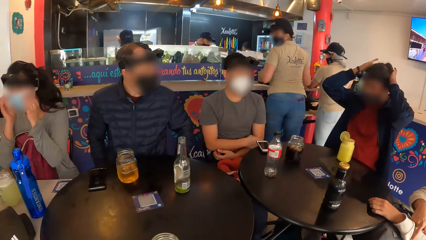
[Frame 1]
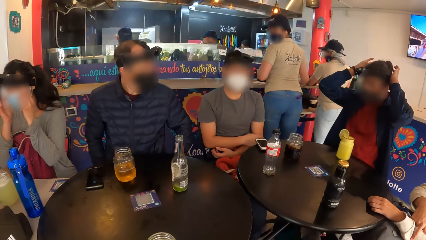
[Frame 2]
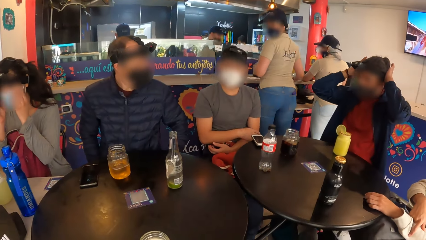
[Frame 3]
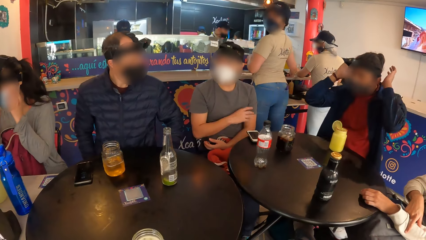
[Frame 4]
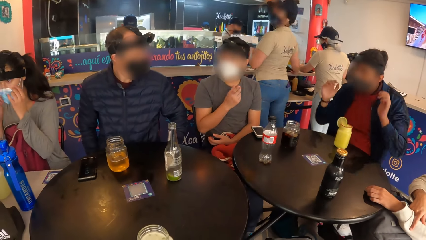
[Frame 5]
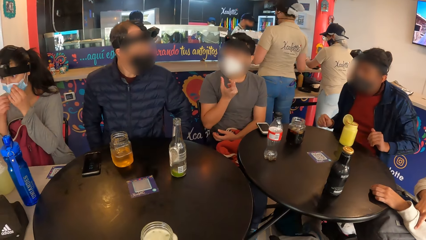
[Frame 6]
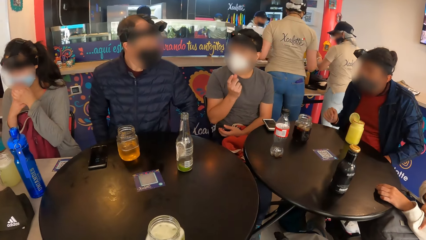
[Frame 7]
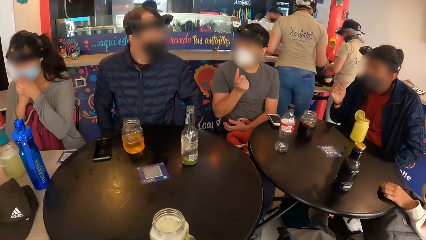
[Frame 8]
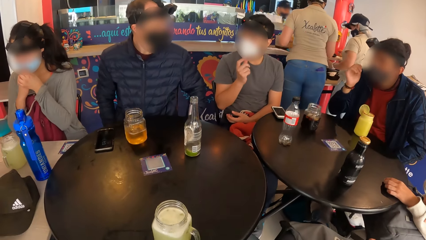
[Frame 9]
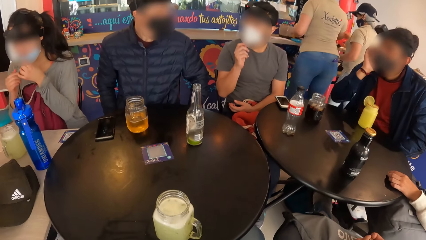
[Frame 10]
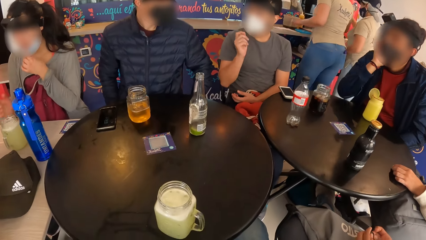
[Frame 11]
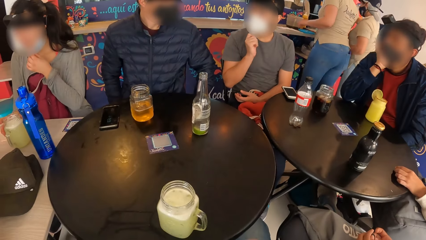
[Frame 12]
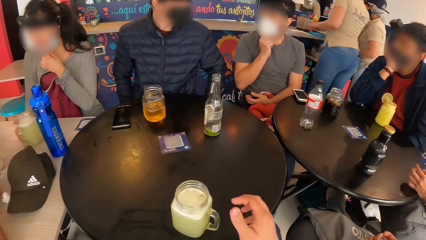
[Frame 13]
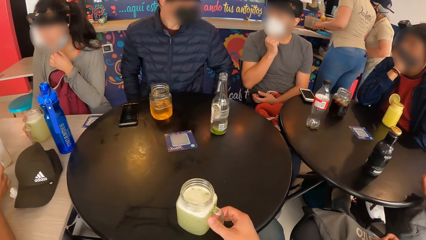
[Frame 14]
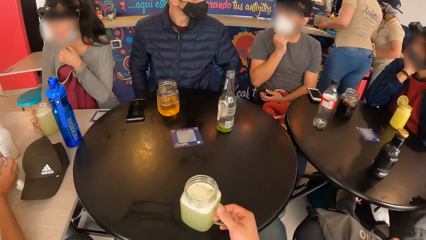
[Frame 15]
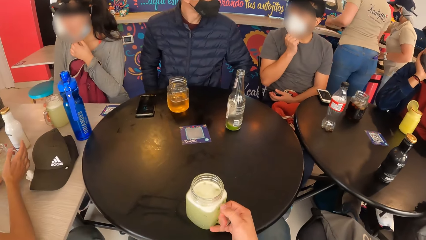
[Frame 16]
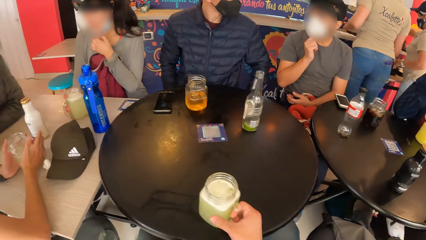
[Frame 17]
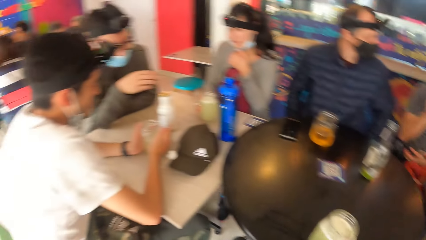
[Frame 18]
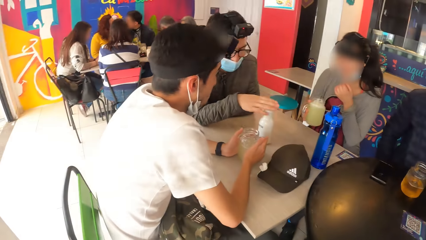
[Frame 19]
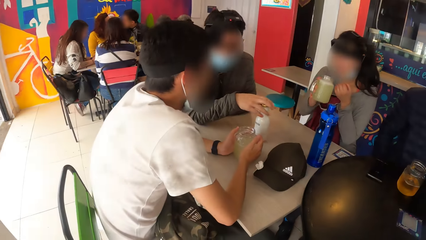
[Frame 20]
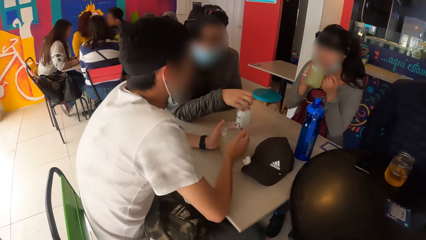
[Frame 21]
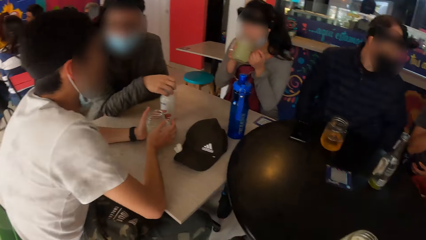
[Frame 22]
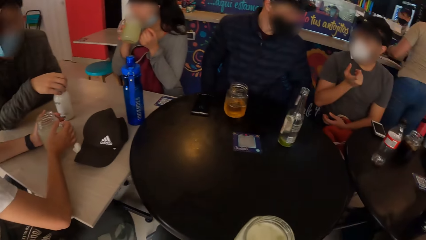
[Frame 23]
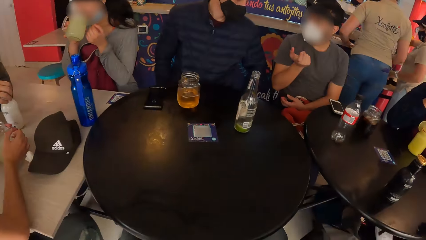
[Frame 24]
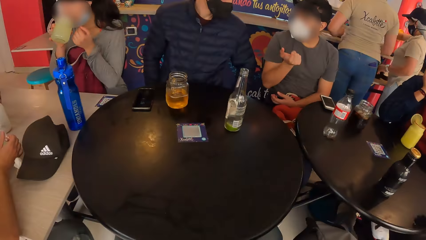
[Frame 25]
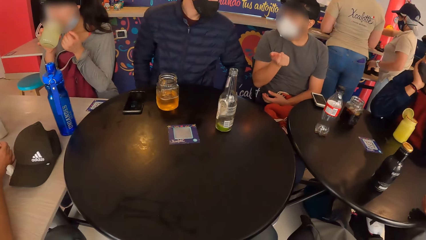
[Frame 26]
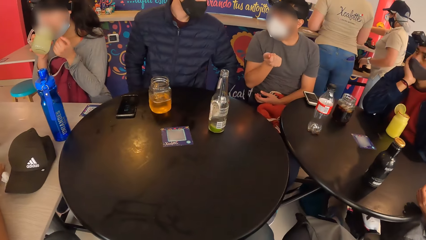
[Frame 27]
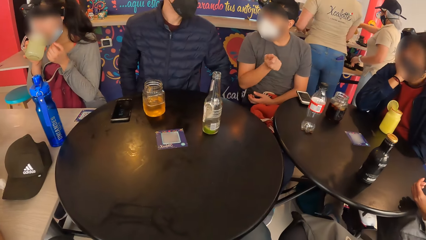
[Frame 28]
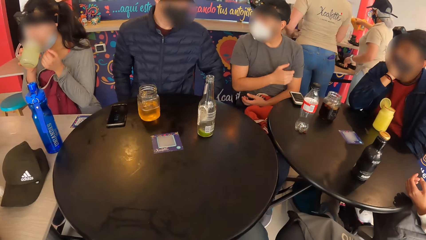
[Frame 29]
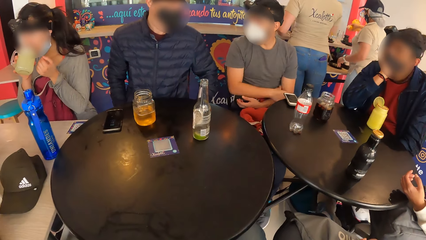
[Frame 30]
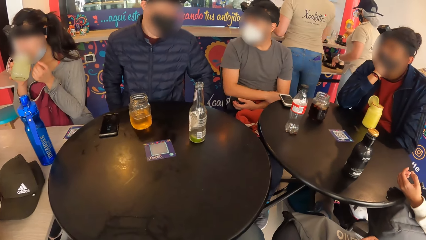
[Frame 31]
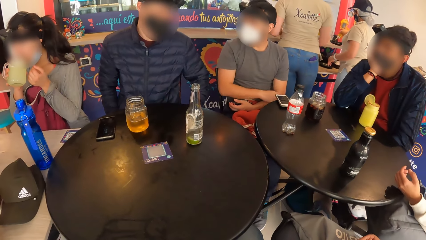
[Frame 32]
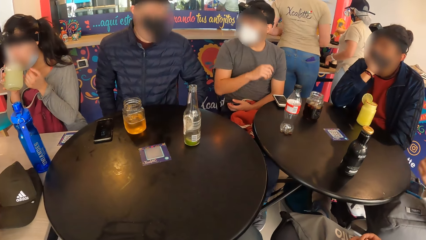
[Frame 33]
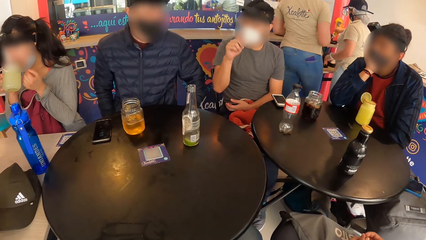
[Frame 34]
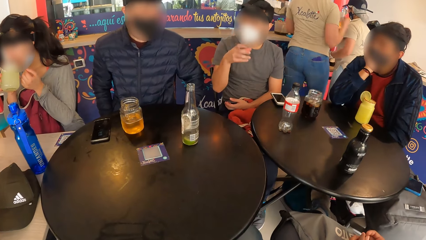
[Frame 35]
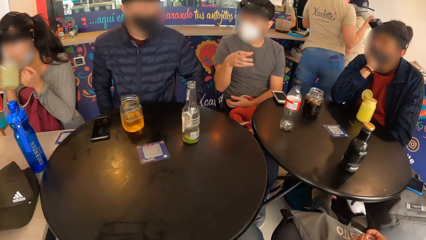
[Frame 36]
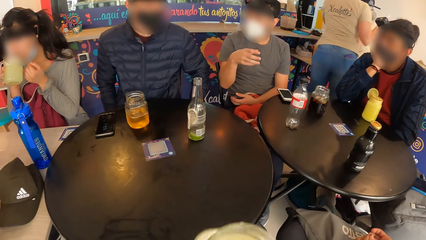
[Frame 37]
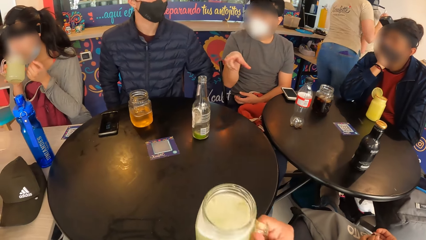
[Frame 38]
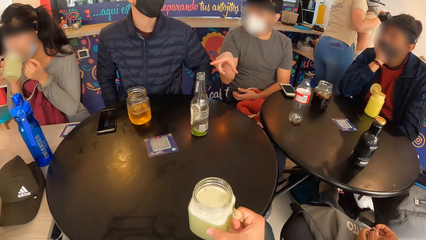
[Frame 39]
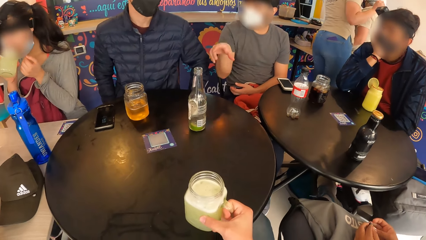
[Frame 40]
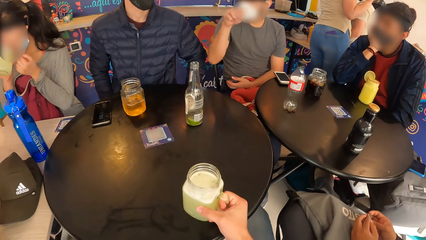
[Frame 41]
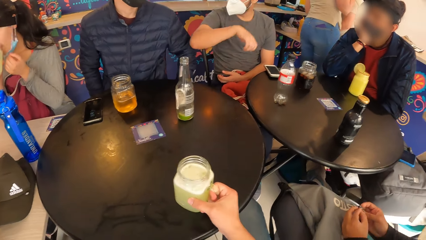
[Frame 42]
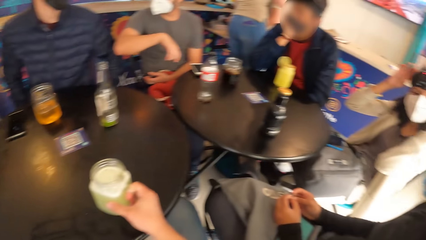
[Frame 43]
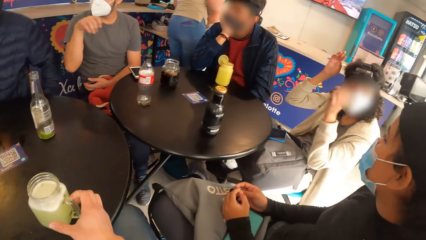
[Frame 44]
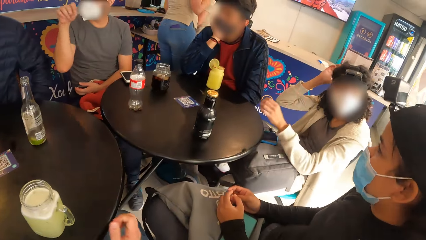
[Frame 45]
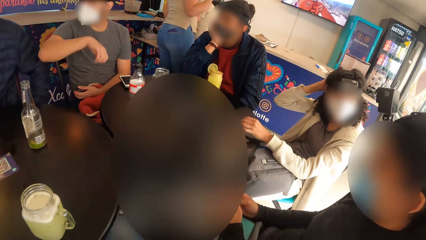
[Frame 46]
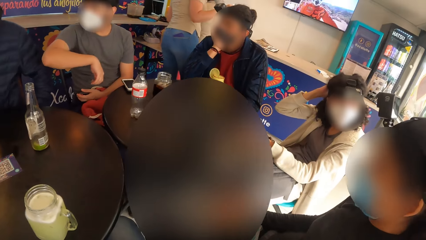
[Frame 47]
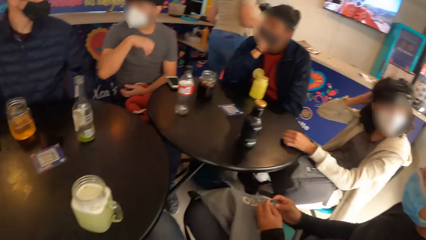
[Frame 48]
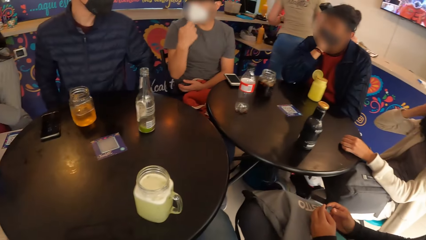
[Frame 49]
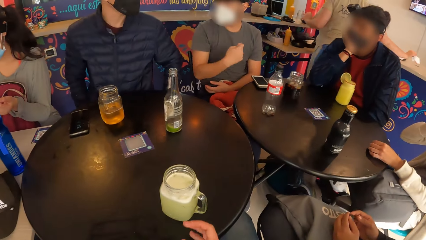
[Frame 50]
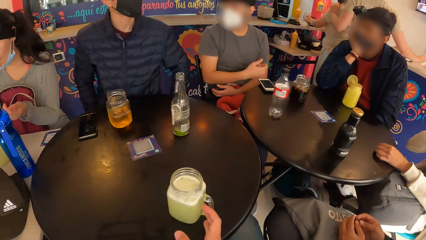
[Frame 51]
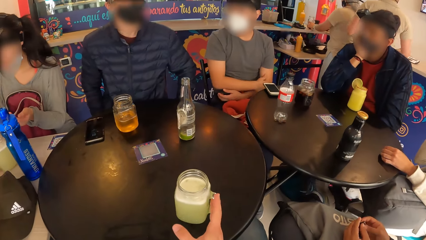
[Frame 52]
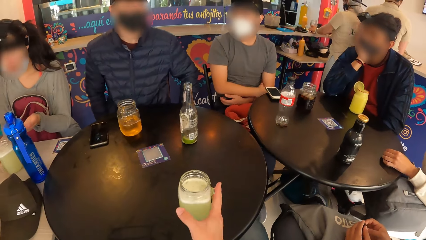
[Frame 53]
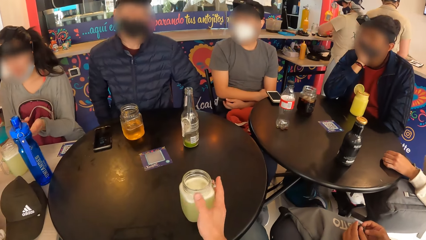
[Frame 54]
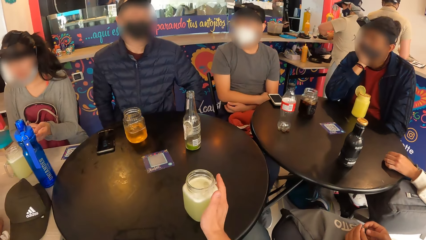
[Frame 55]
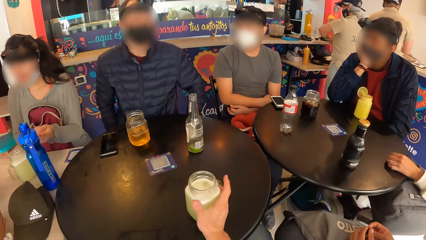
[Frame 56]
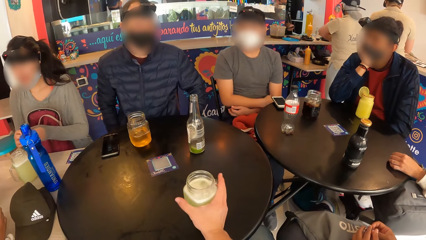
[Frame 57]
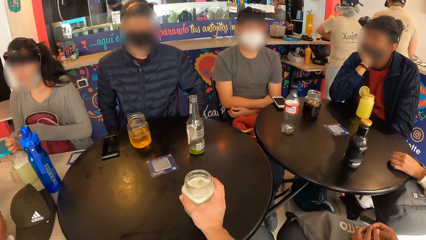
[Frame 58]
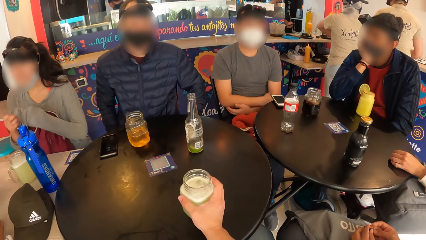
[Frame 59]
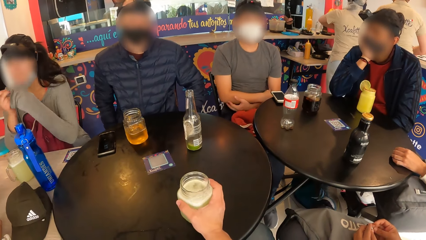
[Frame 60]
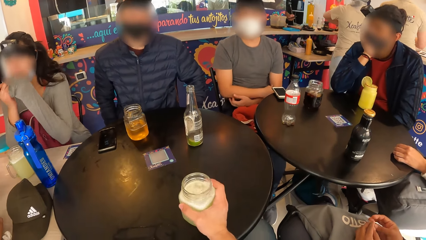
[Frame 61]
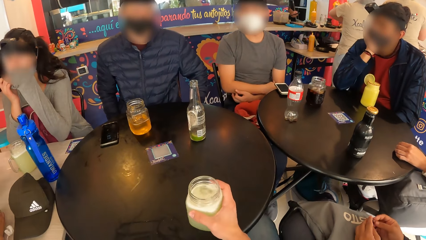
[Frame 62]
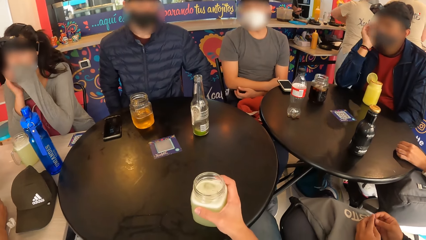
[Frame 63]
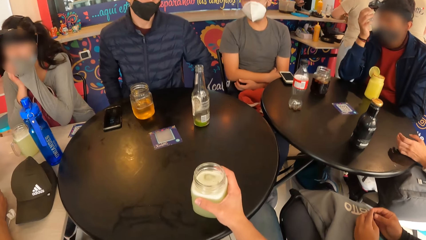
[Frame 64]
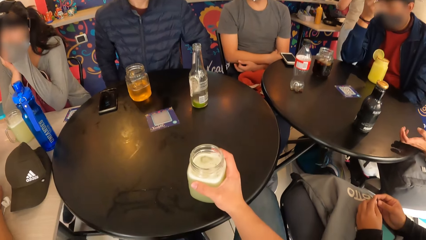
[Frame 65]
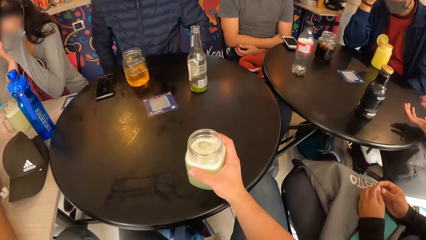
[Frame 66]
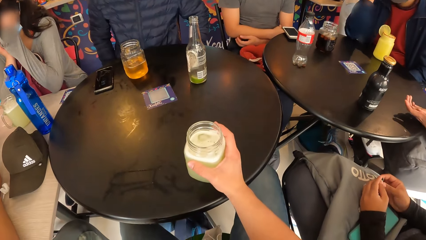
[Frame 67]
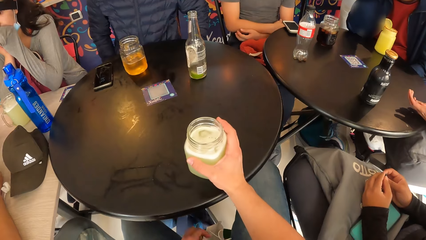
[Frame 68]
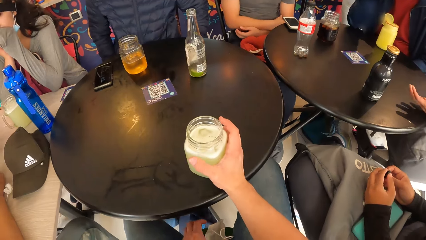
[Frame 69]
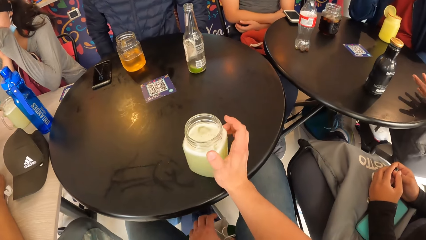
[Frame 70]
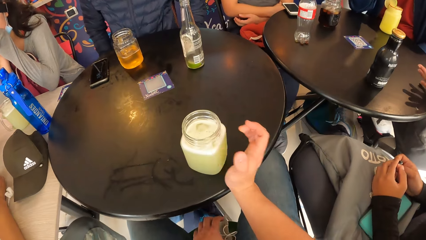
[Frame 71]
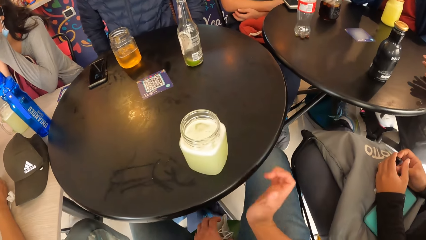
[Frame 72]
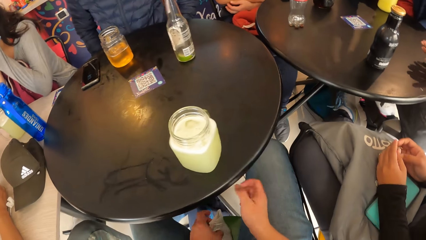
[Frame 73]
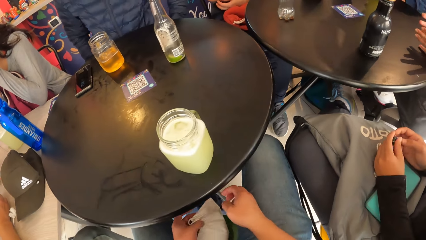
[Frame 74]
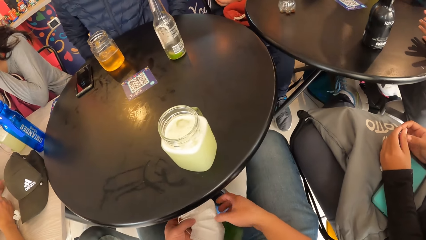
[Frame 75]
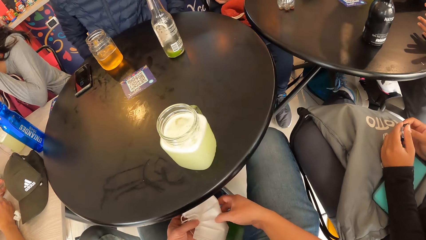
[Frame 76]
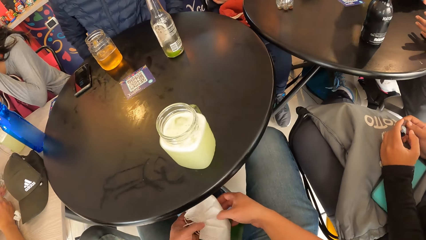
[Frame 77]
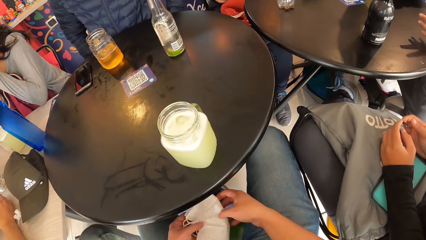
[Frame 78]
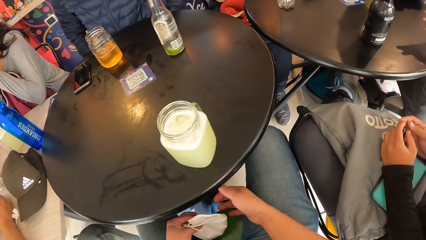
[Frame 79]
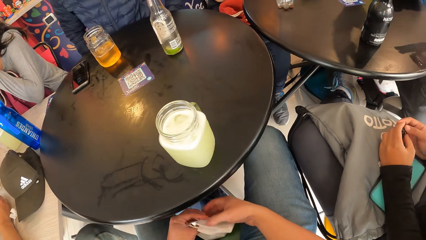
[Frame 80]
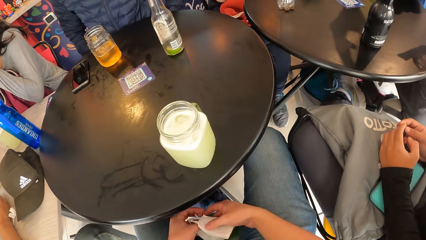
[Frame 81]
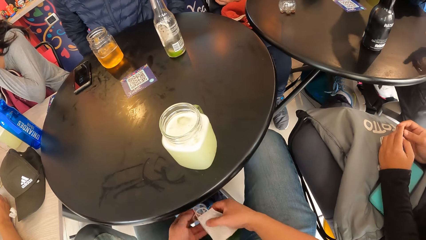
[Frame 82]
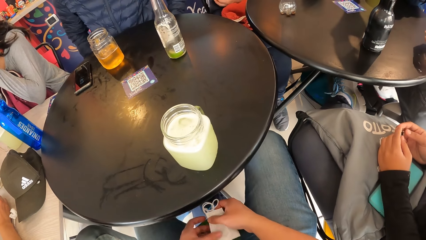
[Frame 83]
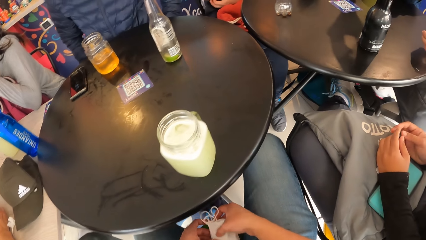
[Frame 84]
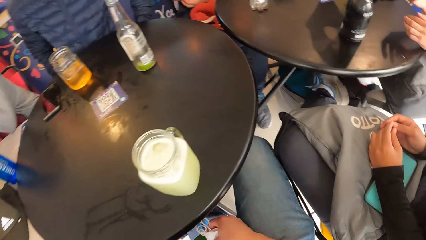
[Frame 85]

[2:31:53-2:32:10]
The camera wearer picks the glass of juice from the table with his right hand. He stares around the room. The man interacts with another man. The camera wearer drops the glass of juice from the table with his right hand. A woman touches her head with her left hand. The camera wearer stares around the room. He holds the glass of juice on the table with his right hand. He slides the juice on the table. He lets his hand off the juice. He aligns a facemask with his hands. He folds the nose mask with both hands.
